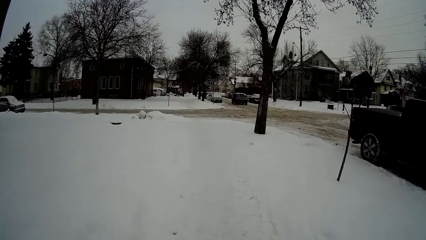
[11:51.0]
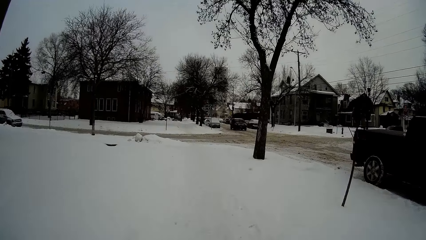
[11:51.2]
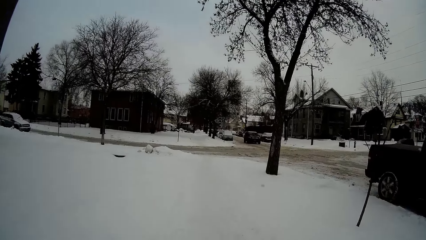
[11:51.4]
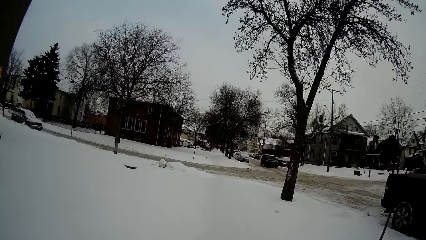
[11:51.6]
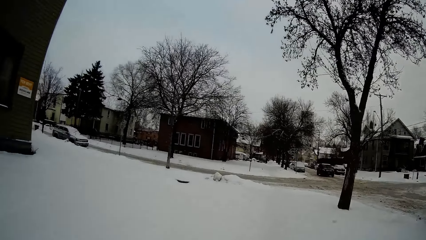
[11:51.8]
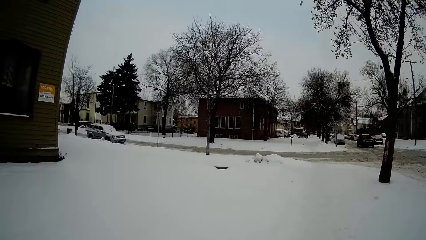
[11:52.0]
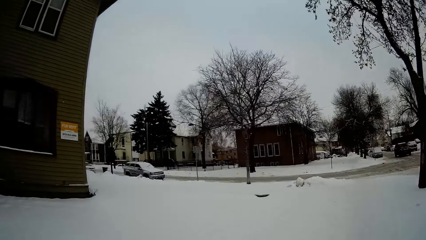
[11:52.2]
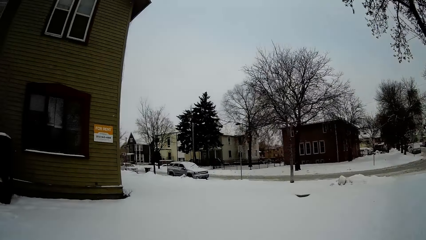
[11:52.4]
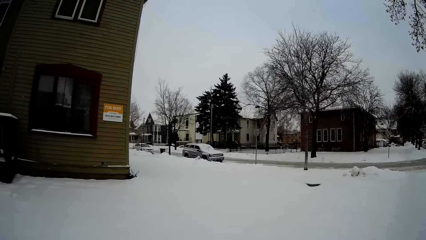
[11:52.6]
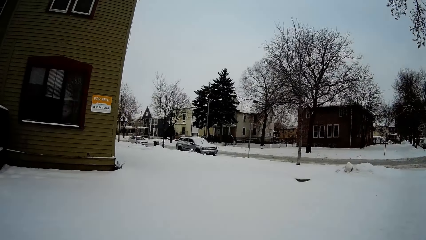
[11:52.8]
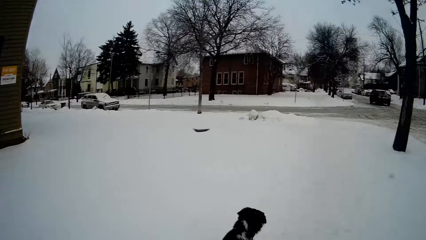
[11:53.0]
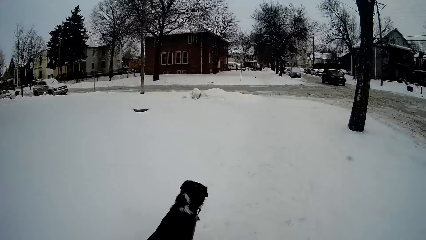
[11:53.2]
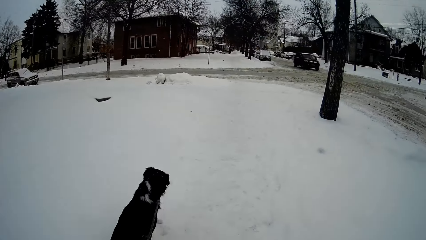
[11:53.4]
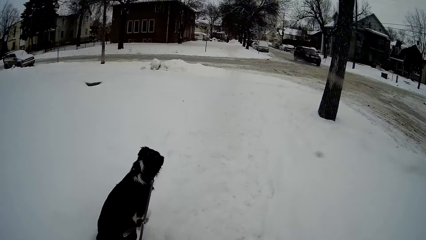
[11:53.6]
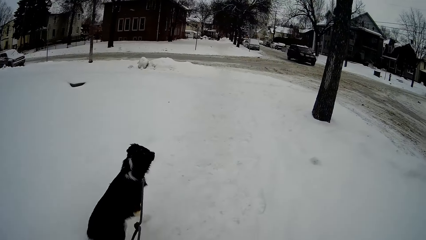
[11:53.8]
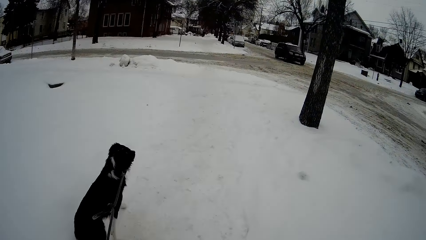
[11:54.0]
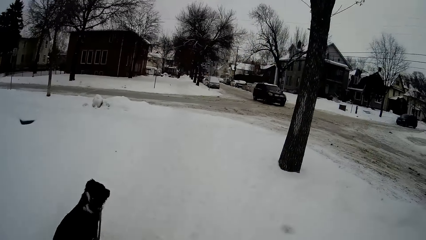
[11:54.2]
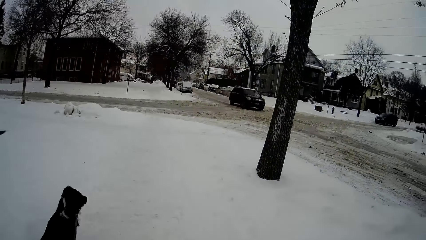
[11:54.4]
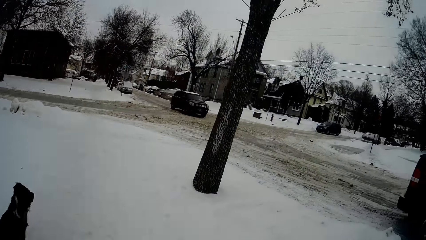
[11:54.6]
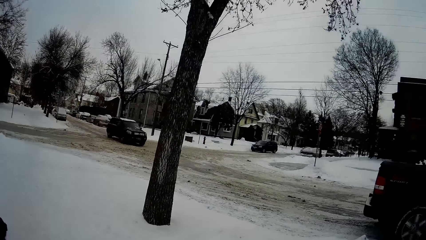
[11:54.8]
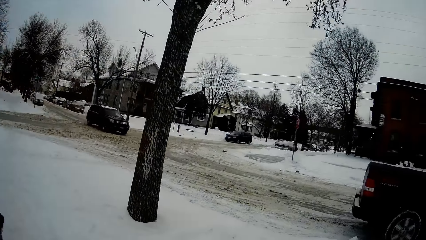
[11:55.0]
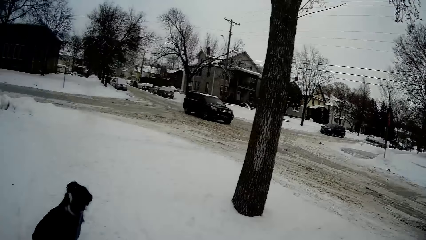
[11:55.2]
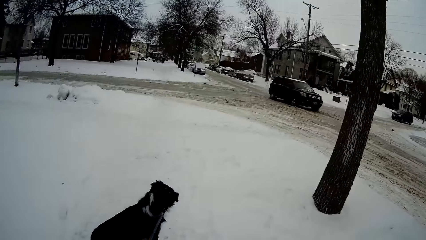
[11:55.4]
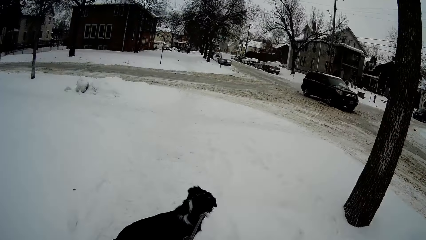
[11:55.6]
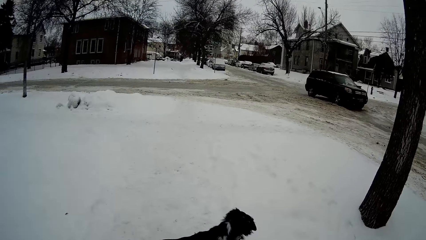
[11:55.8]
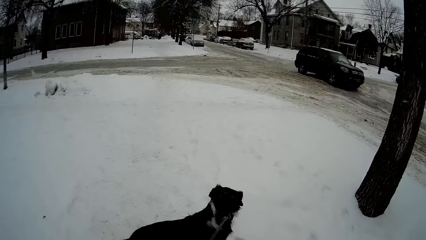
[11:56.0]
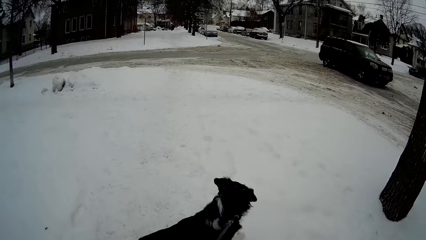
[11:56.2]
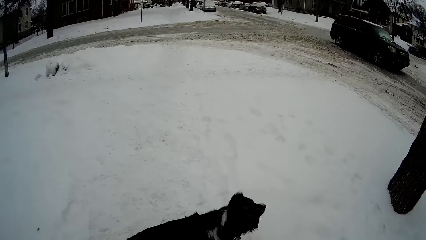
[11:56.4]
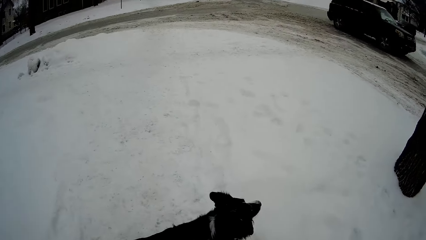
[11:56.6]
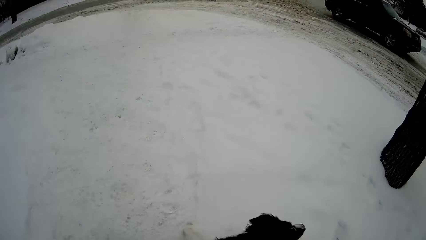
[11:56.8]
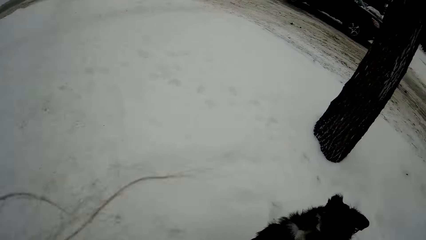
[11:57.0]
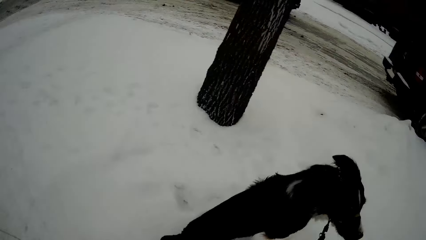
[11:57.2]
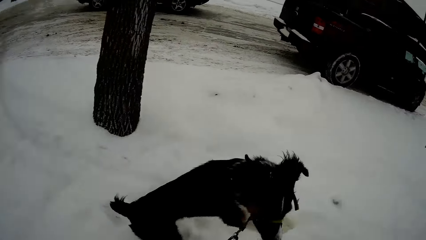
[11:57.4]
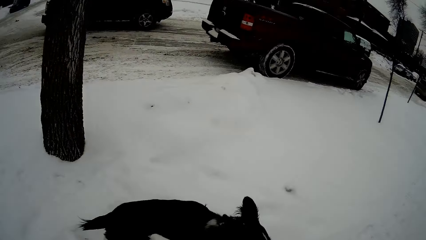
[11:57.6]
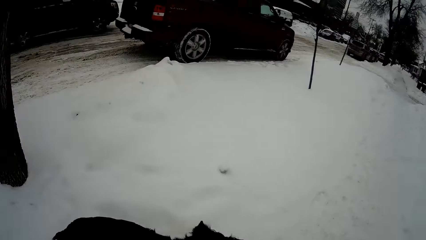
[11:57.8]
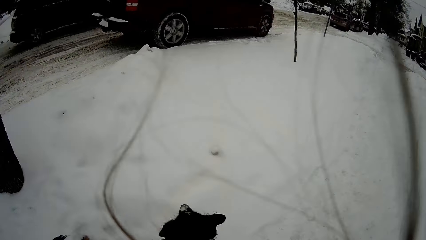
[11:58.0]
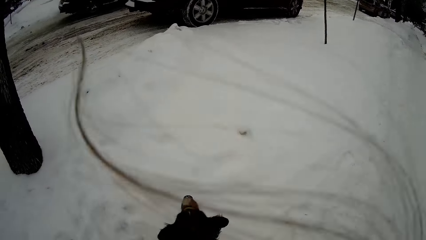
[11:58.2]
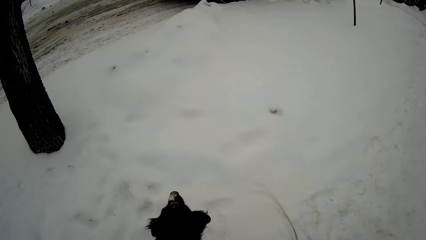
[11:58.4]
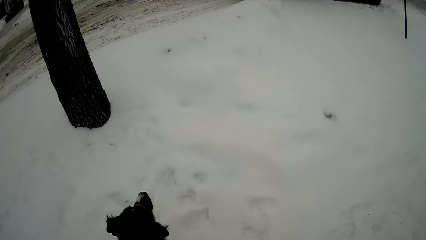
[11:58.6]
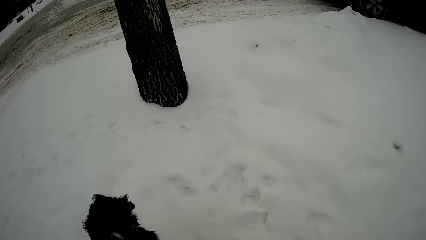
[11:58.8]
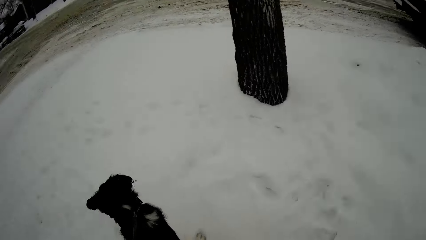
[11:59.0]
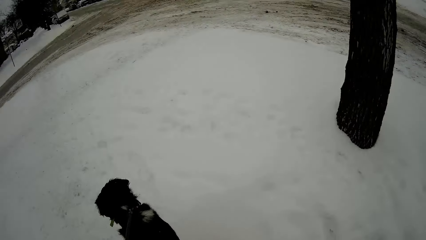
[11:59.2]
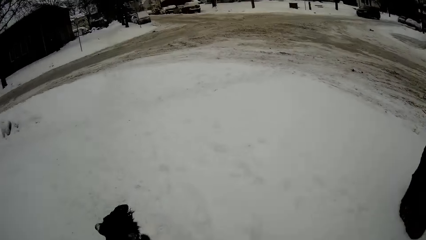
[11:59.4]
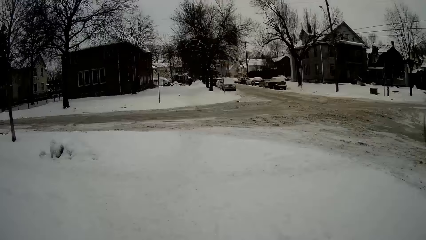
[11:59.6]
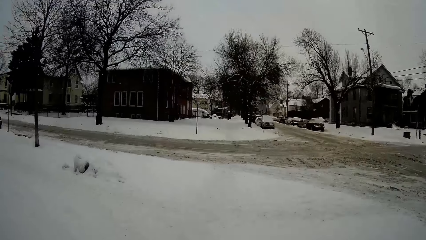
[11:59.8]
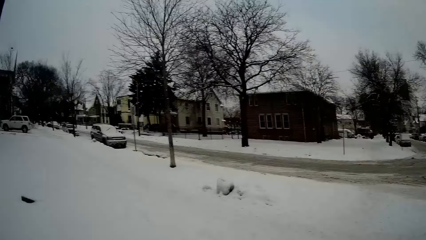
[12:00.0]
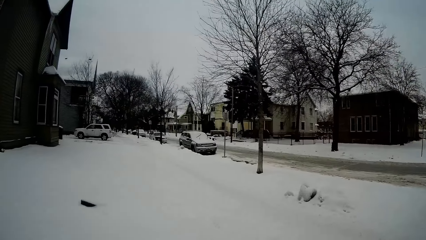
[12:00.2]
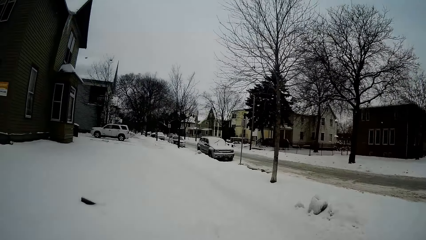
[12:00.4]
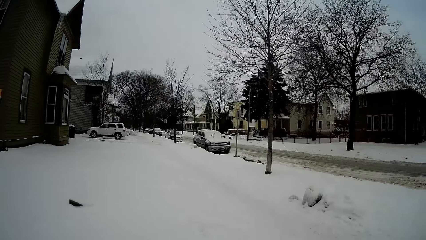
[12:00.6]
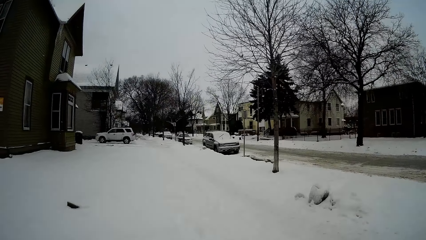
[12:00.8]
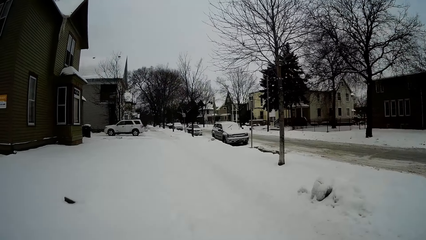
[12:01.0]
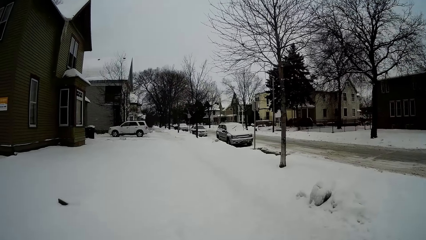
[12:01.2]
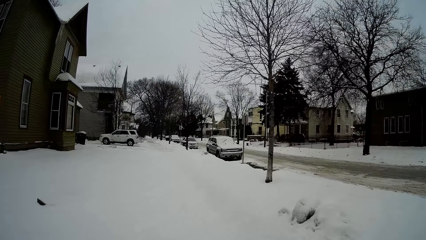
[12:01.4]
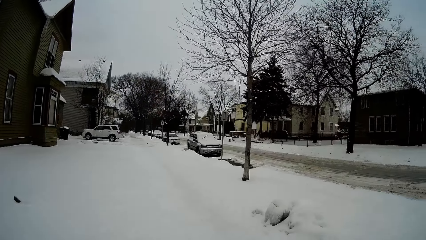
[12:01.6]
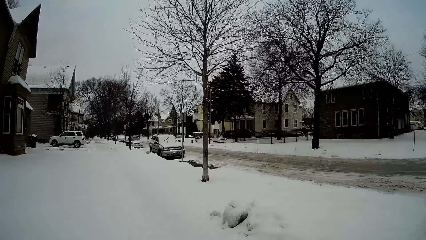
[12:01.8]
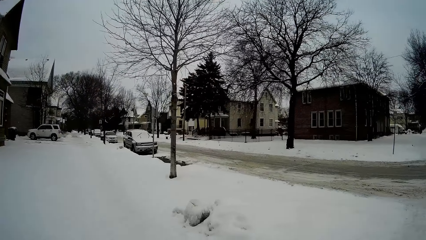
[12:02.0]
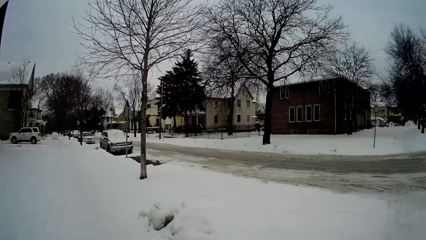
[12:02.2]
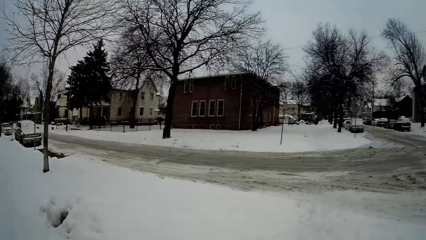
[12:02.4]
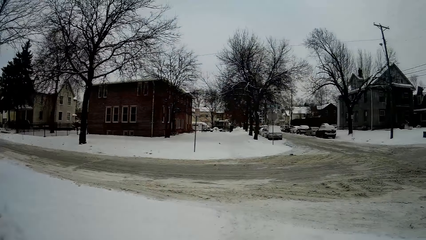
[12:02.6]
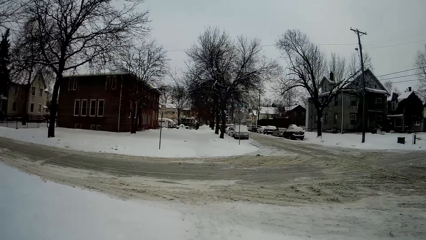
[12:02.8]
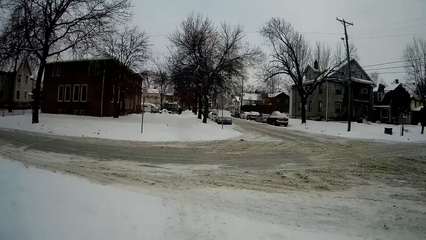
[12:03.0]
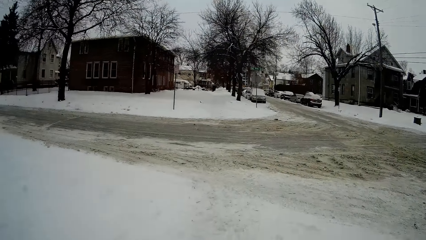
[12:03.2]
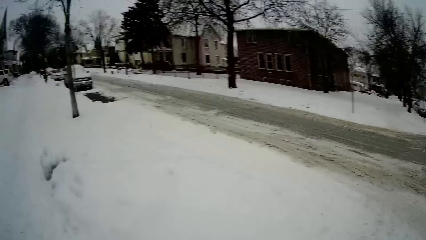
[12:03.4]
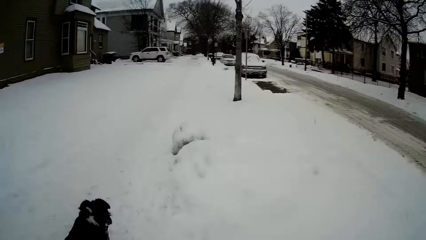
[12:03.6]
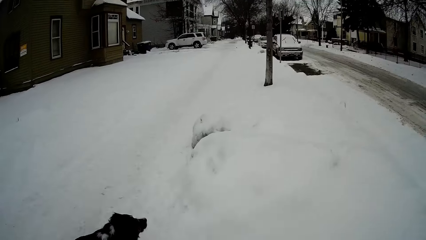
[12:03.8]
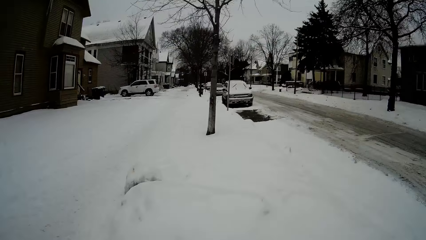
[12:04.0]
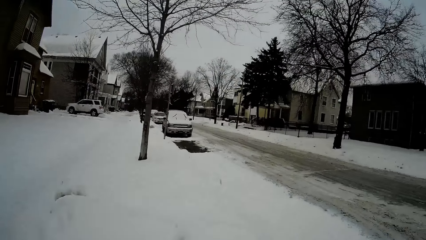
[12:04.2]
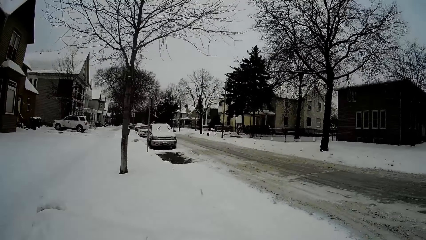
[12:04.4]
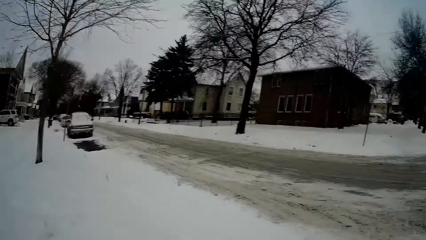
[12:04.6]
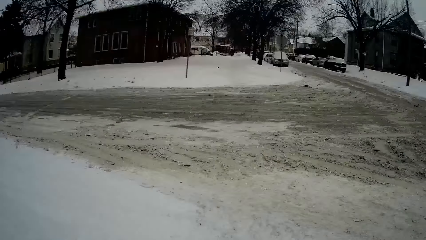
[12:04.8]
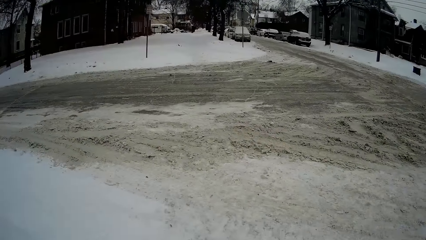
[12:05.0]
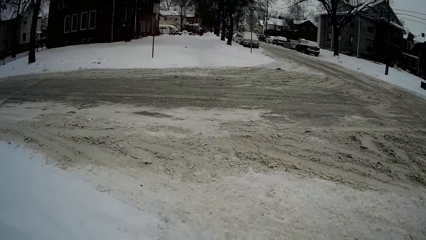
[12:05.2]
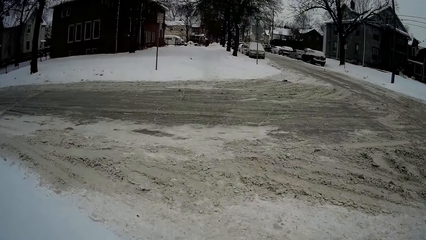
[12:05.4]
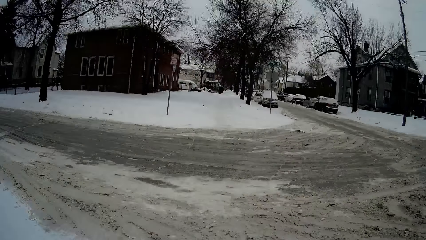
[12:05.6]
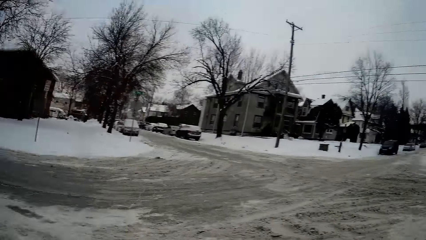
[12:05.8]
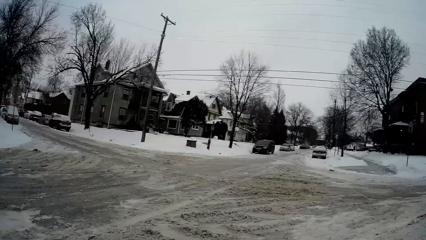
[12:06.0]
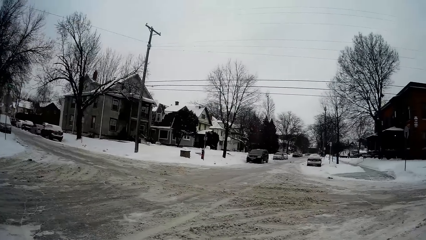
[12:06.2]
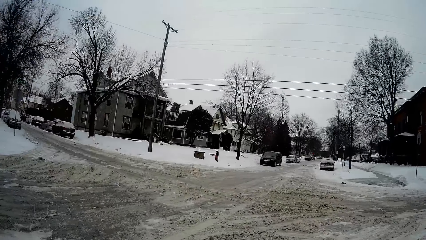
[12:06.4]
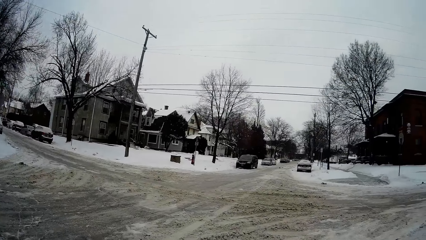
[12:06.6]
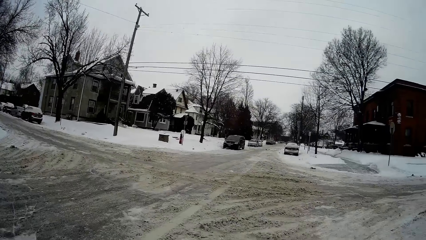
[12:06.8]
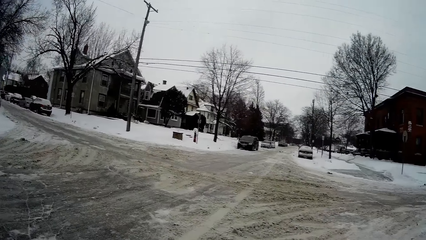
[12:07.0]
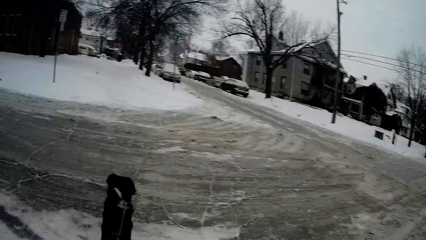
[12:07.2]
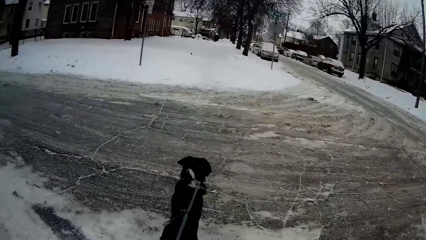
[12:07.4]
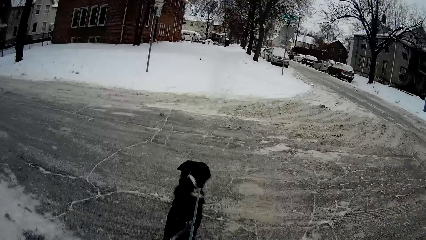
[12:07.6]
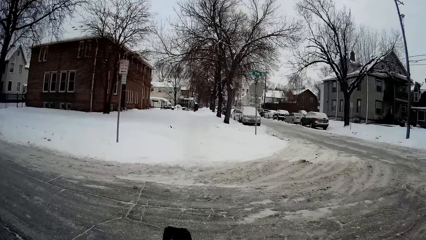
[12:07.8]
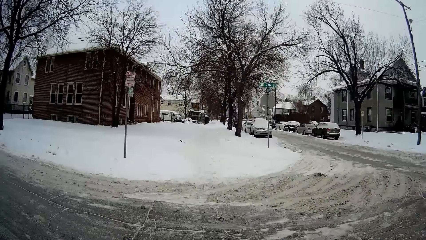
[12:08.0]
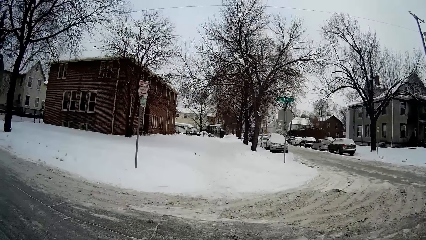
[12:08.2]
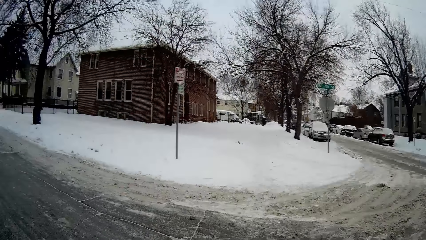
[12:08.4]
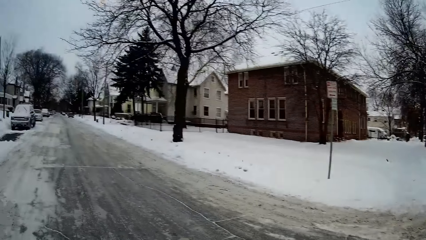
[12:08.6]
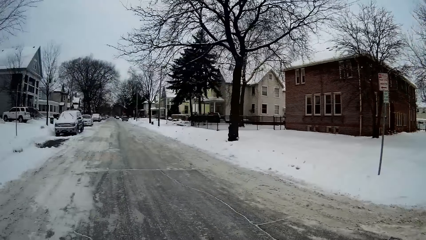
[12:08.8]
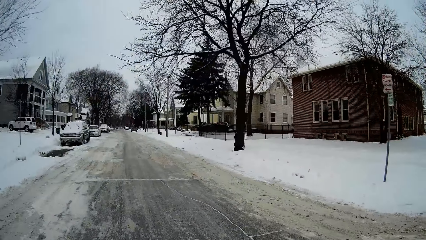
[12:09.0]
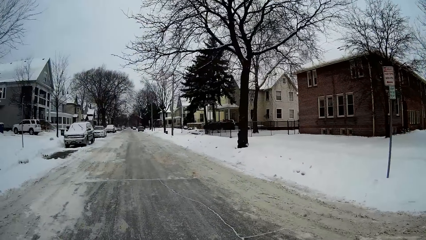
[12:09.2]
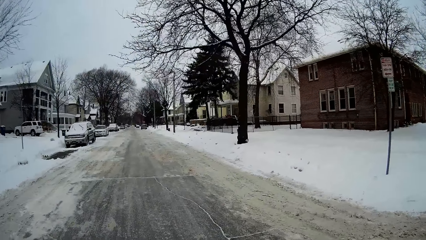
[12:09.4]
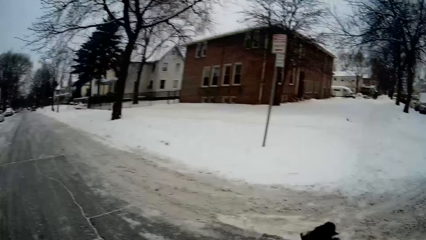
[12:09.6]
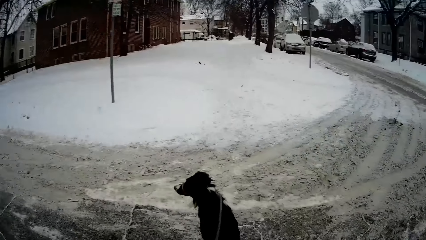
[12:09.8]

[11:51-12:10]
The camera wearer walks on the ice cold. They look around. They walk on the road.
